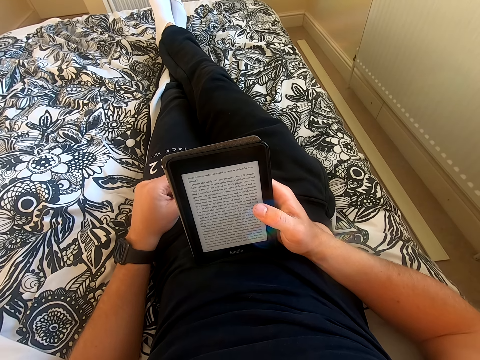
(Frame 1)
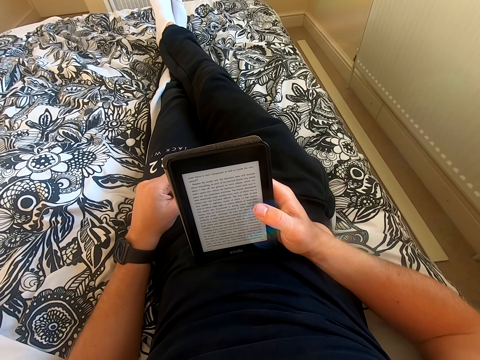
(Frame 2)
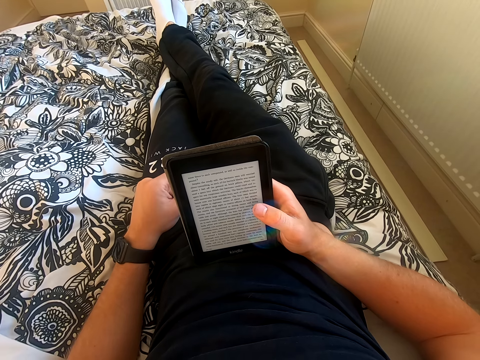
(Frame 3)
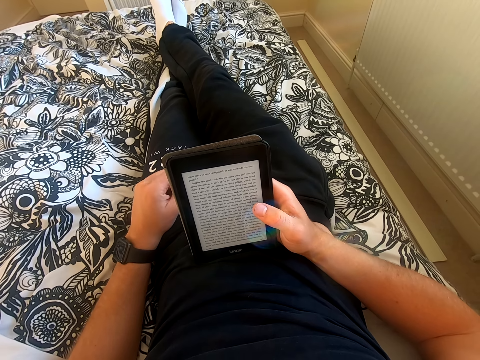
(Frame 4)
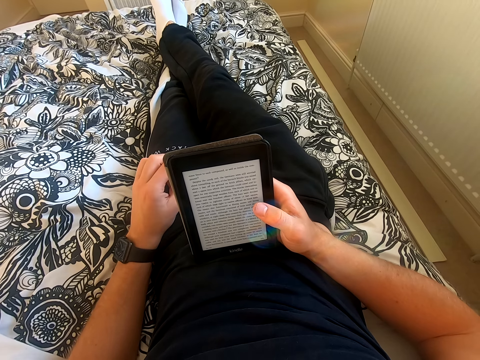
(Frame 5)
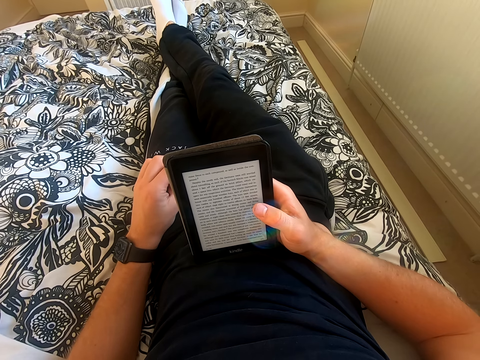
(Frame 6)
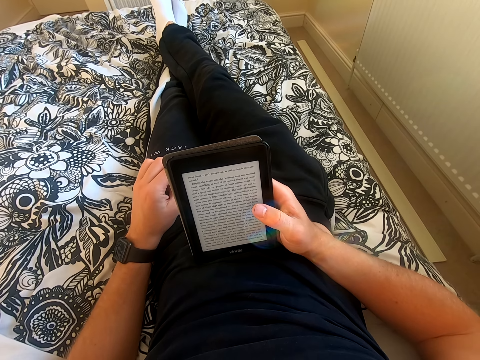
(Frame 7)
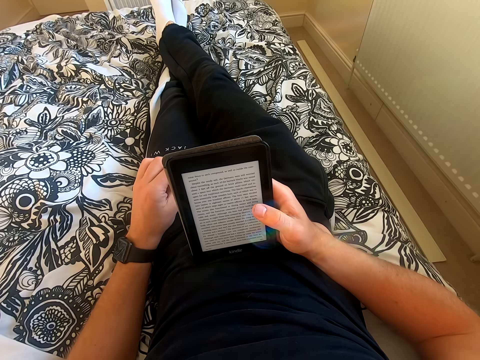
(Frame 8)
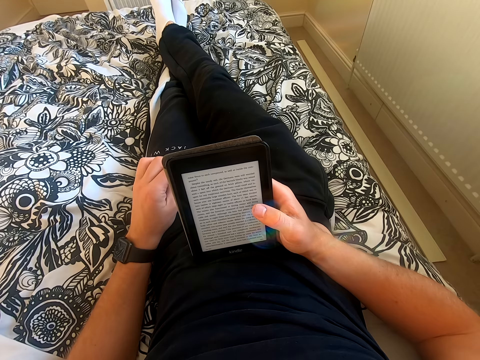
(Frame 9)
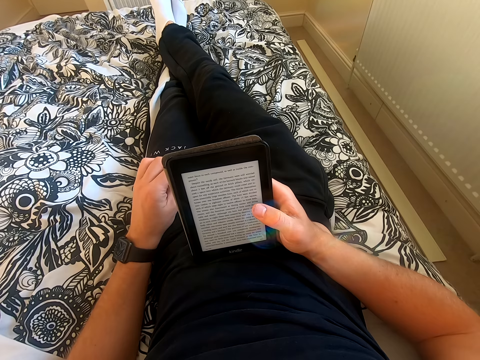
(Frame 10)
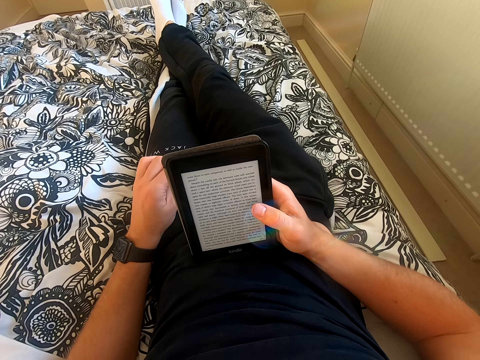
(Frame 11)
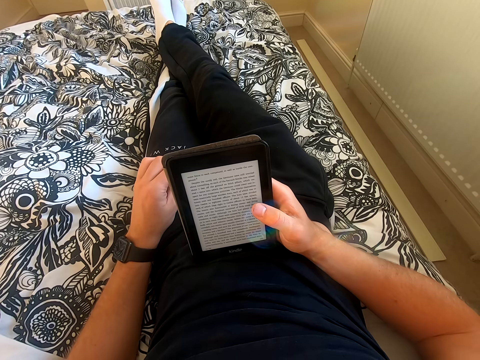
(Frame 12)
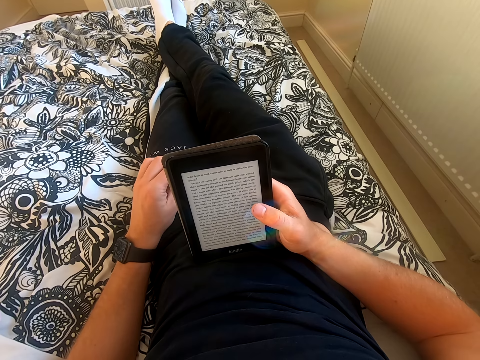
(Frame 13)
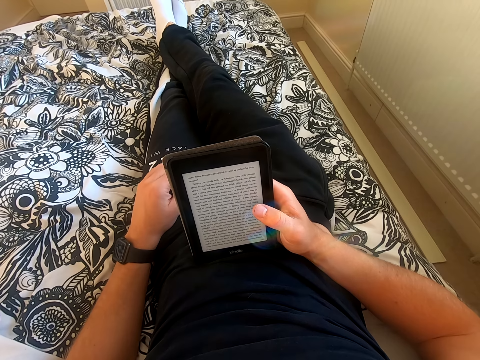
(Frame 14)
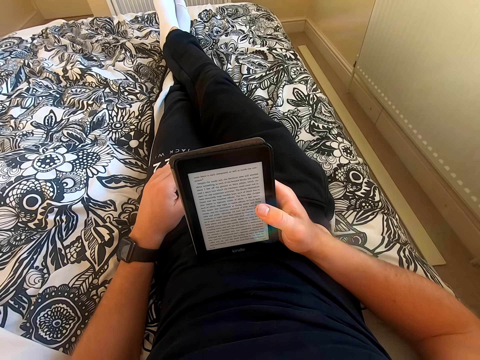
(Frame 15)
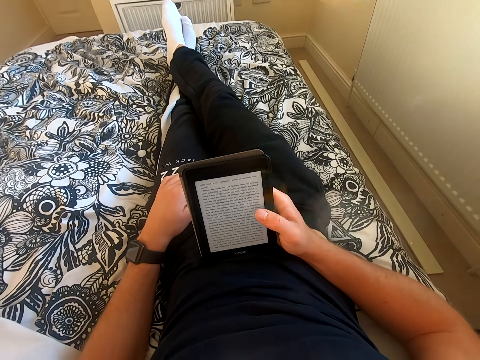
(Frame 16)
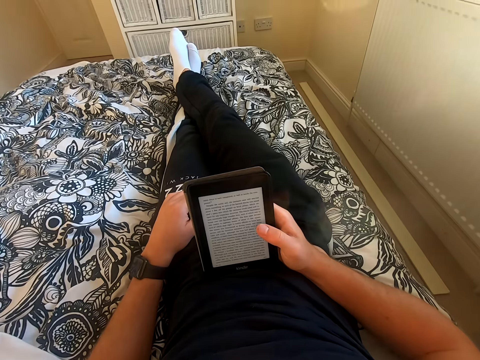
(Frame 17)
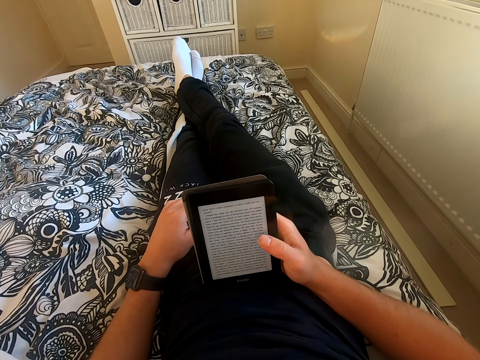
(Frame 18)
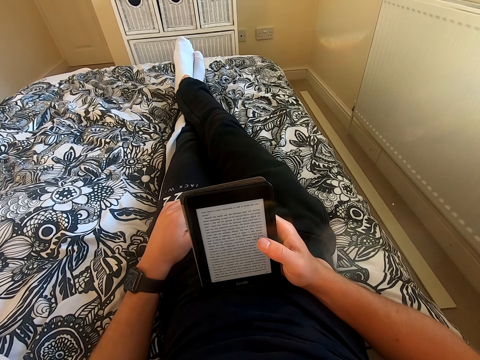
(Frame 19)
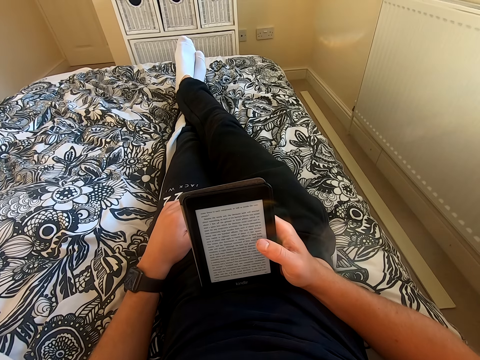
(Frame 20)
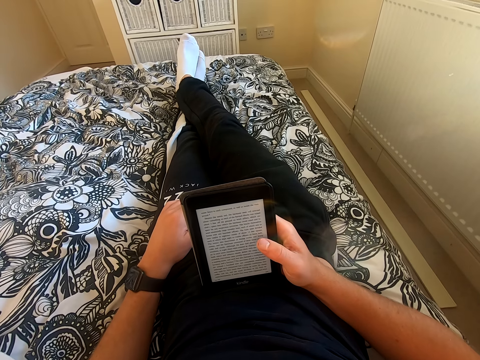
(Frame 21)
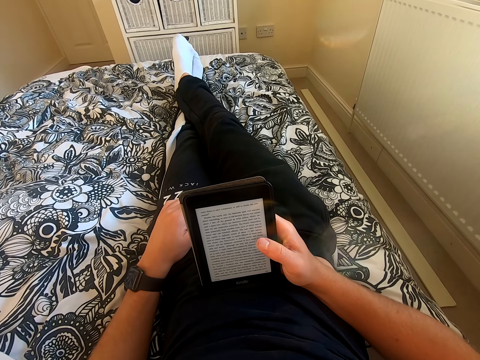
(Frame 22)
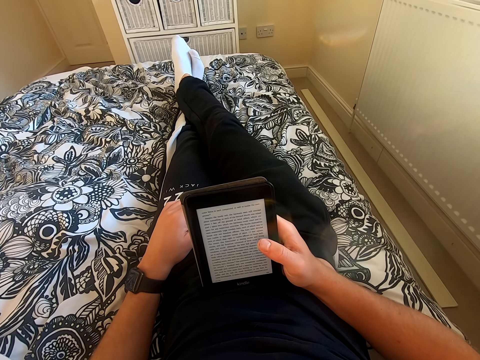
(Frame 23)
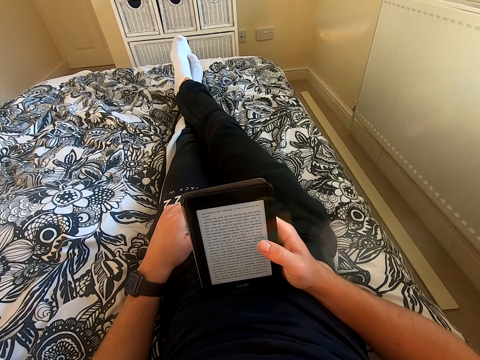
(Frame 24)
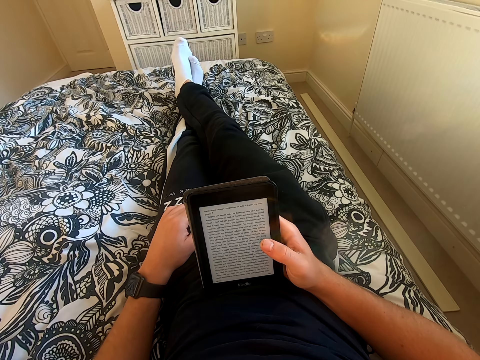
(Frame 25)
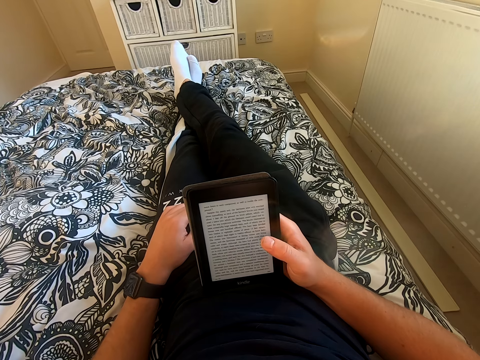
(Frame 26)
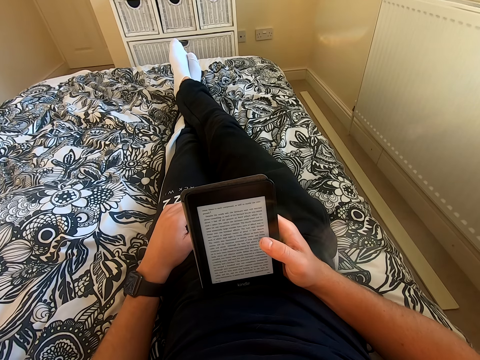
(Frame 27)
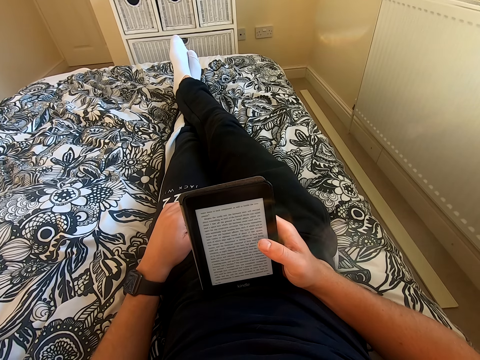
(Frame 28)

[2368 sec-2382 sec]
The camera wearer rubs his feet together.

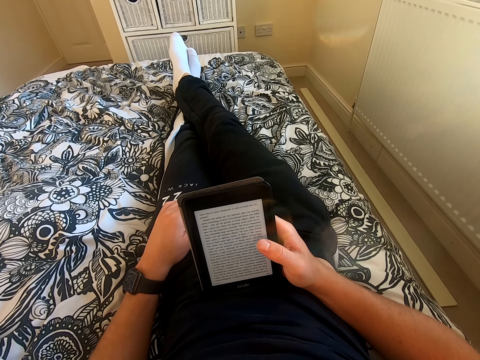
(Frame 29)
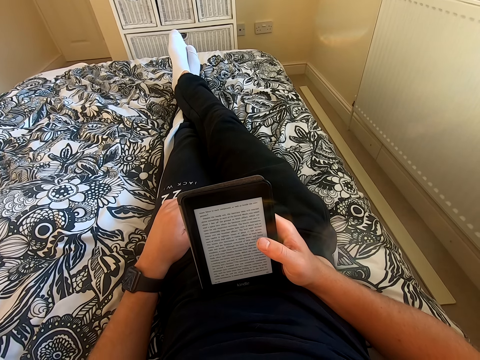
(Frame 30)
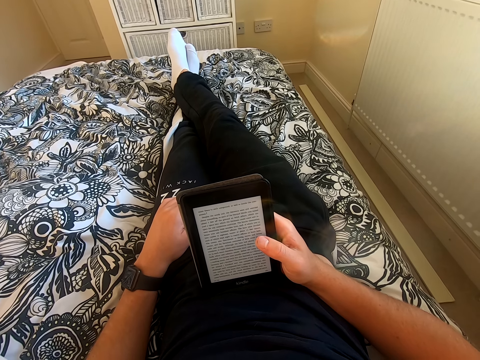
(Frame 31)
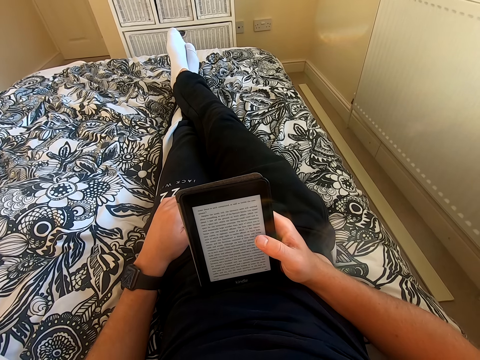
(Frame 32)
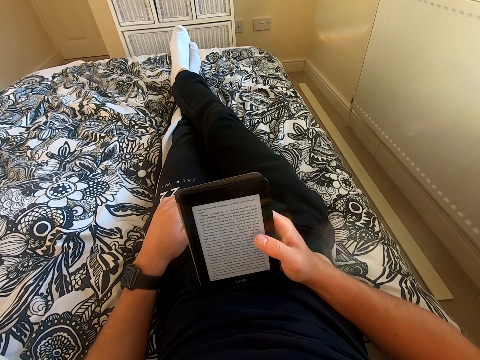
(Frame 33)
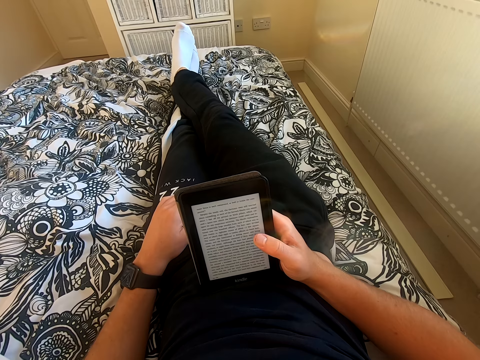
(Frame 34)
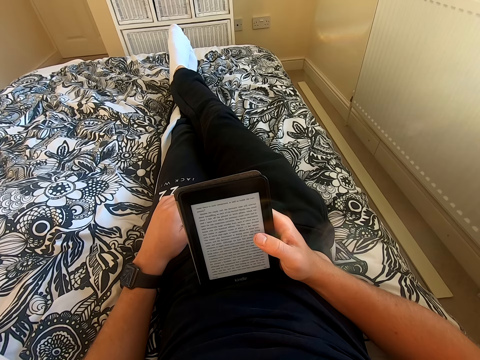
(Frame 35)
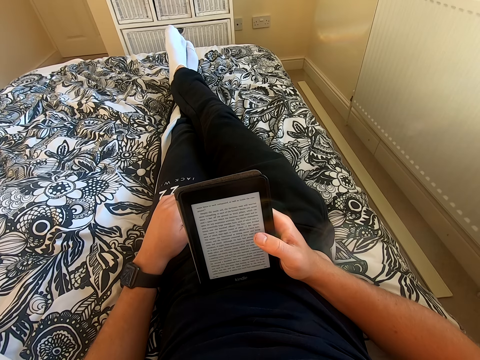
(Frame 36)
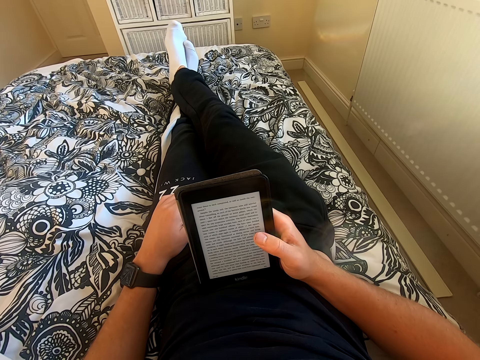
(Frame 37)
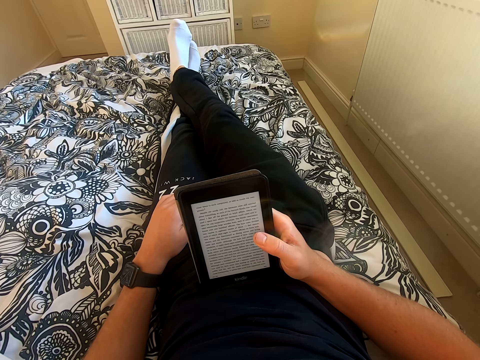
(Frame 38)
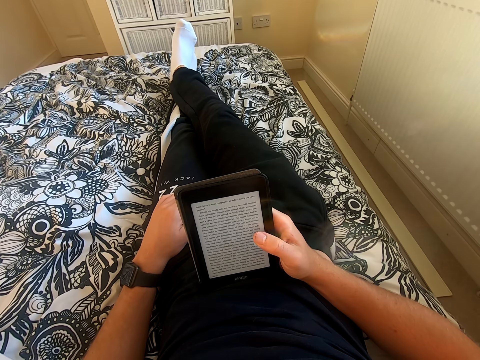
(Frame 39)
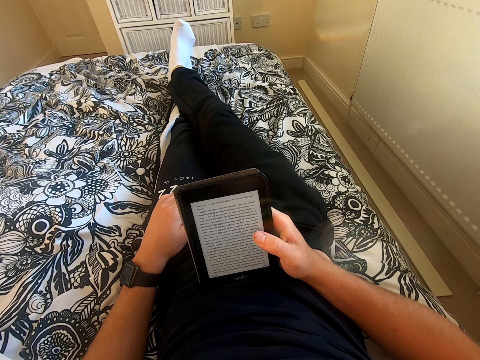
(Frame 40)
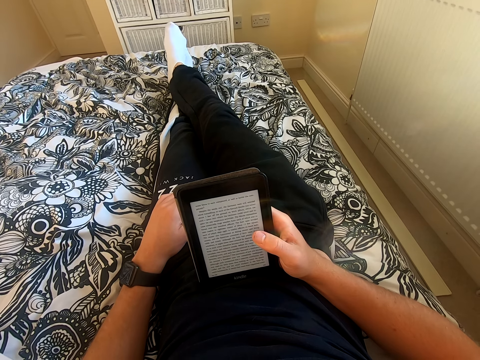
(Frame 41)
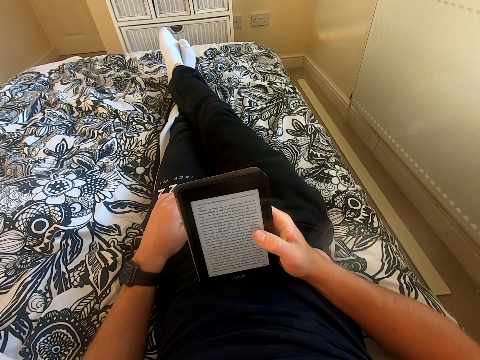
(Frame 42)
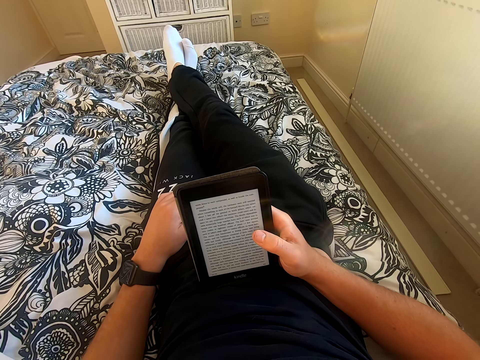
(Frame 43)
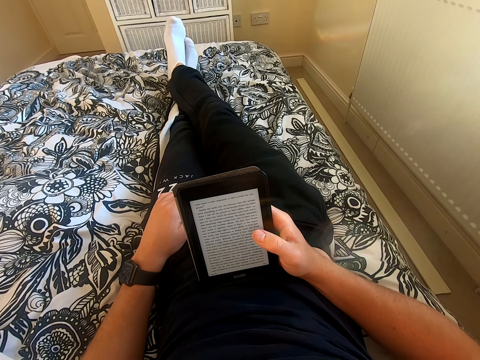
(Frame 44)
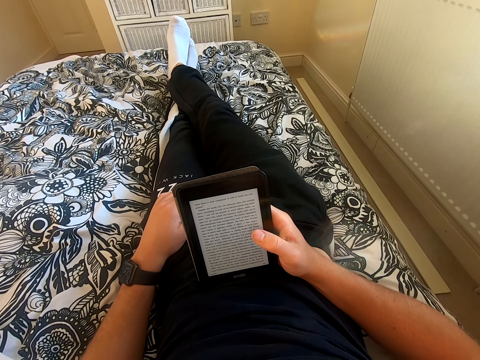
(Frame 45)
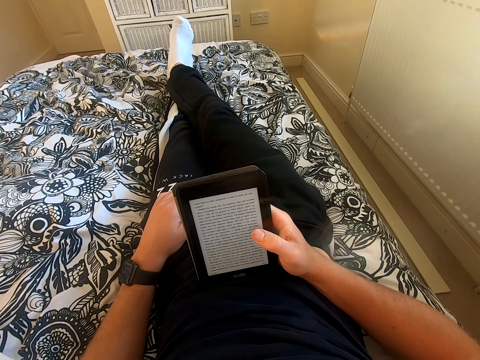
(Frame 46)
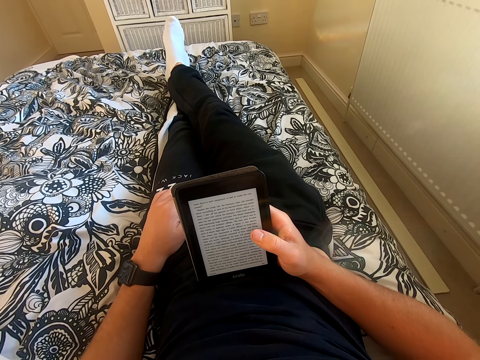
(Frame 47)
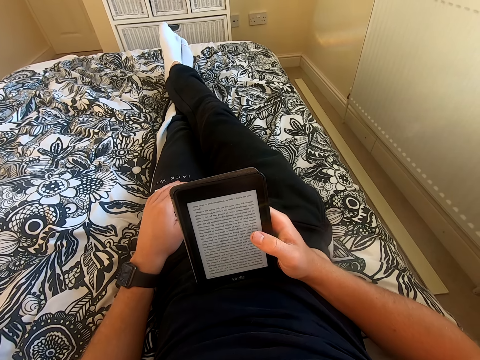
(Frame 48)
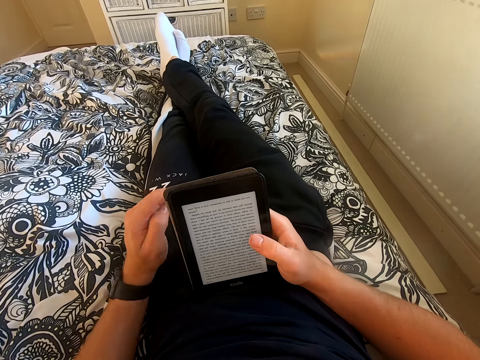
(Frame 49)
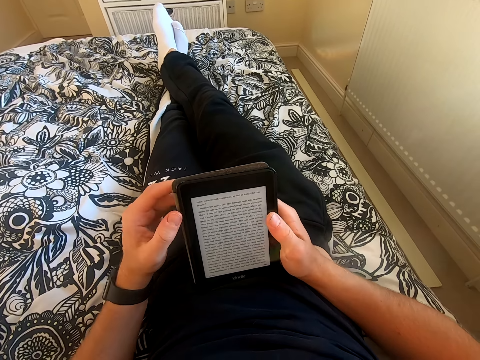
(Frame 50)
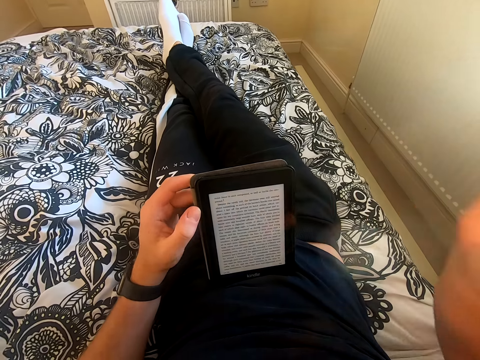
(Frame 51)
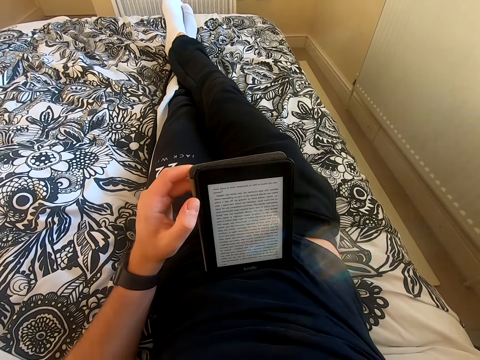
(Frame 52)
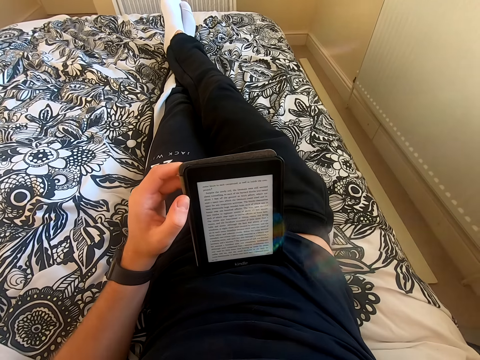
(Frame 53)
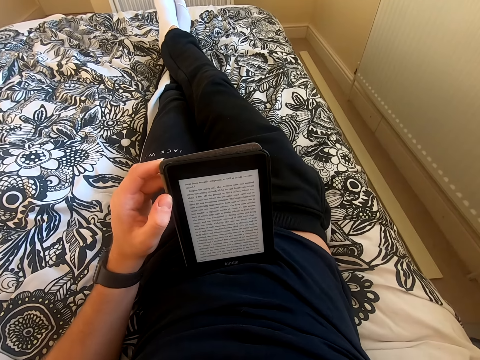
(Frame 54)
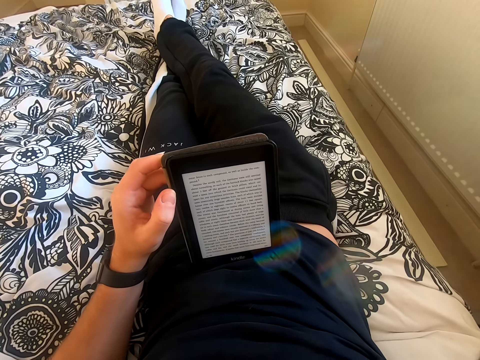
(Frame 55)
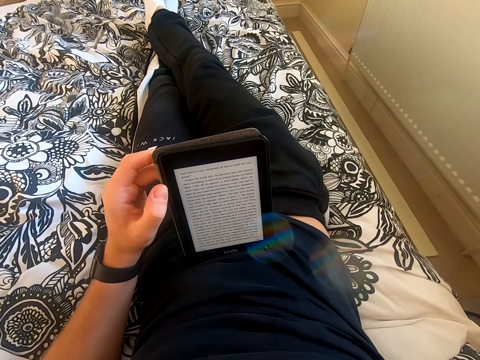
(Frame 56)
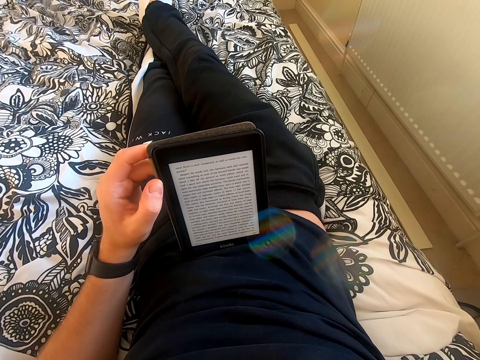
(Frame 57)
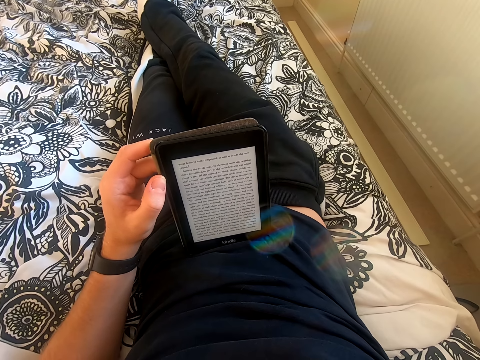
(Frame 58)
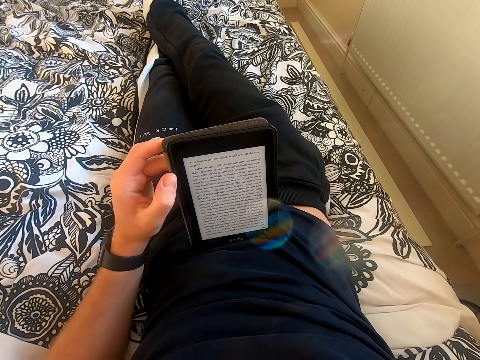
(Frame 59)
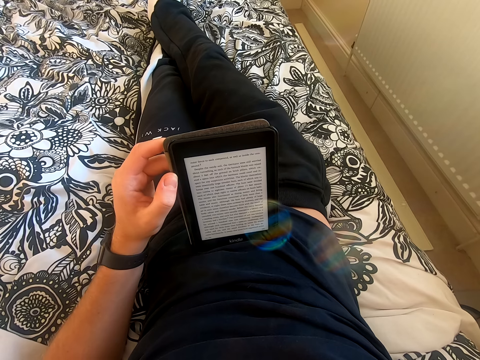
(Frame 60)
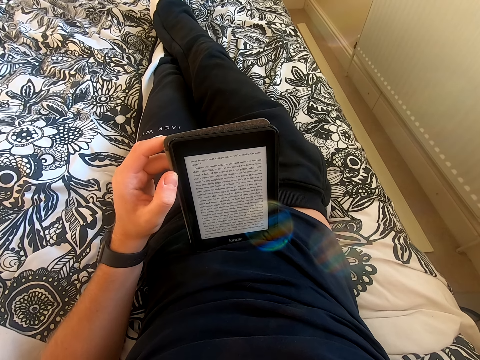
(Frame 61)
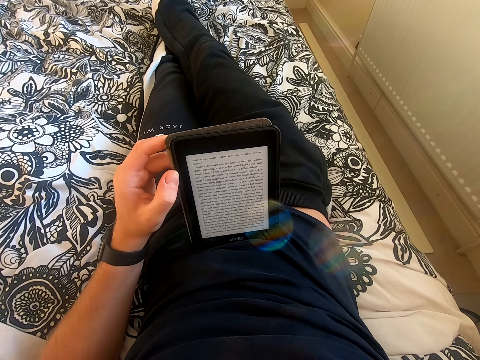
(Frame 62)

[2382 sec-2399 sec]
The camera wearer reads through the tablet. He rubs his feet together. He lifts his right hand. He touches something. He reads through the tablet.
